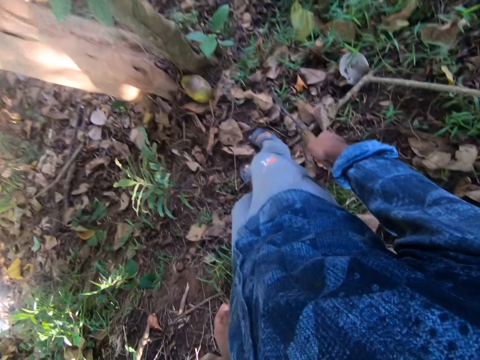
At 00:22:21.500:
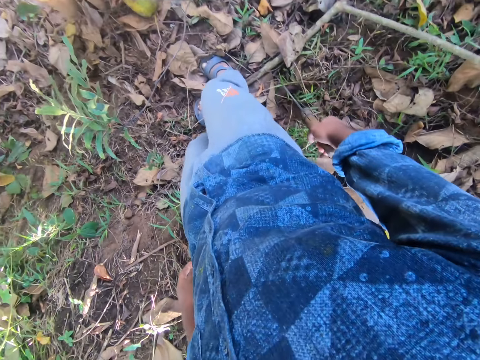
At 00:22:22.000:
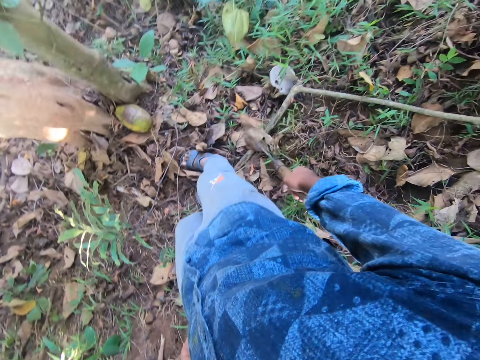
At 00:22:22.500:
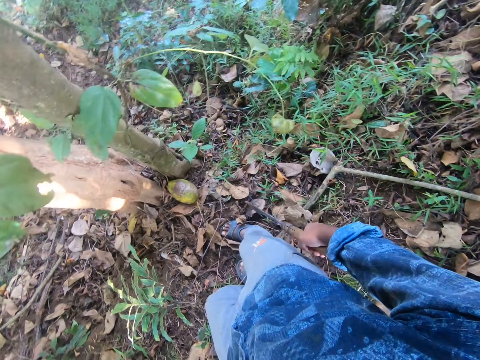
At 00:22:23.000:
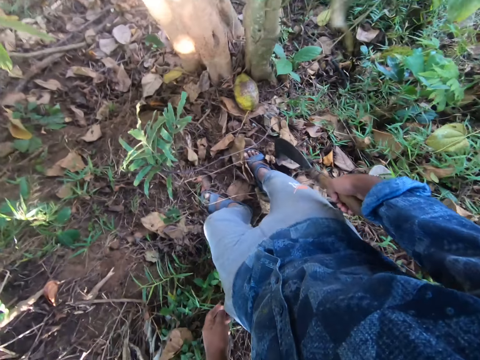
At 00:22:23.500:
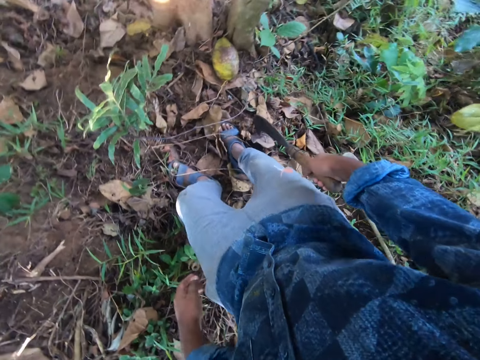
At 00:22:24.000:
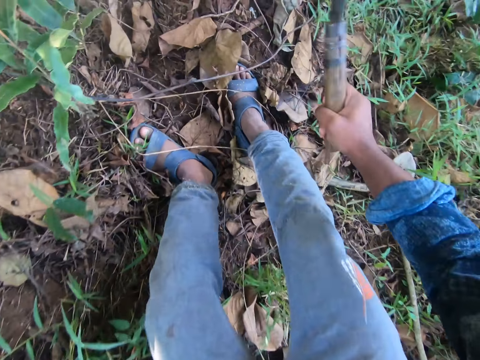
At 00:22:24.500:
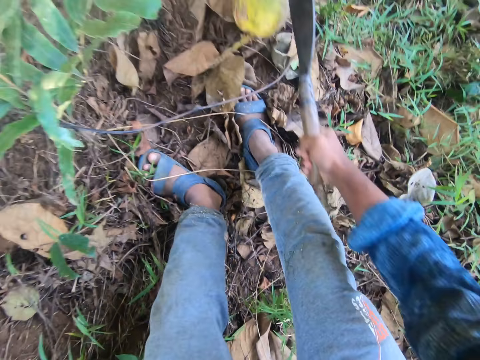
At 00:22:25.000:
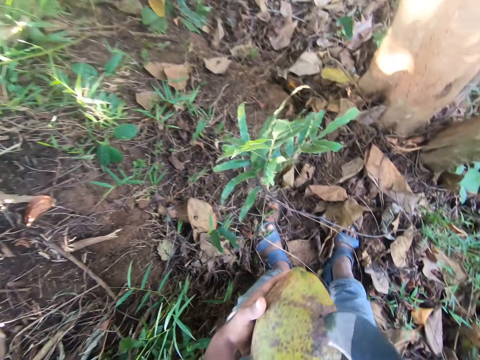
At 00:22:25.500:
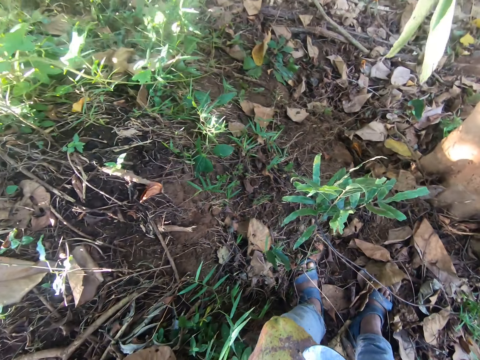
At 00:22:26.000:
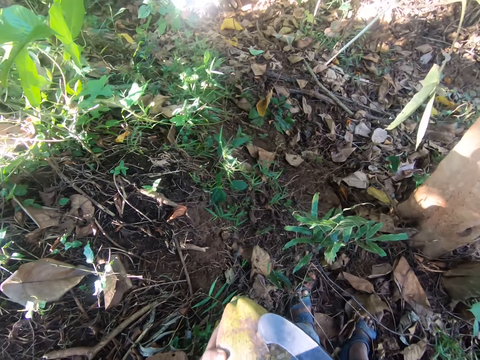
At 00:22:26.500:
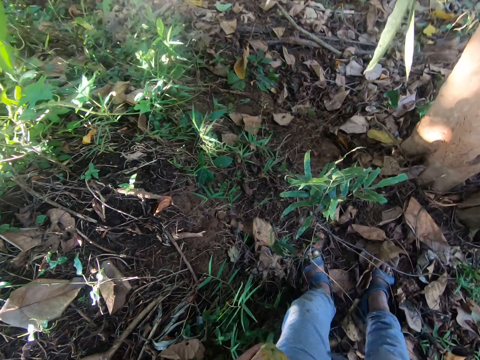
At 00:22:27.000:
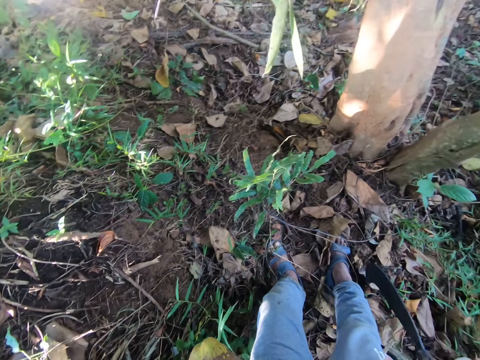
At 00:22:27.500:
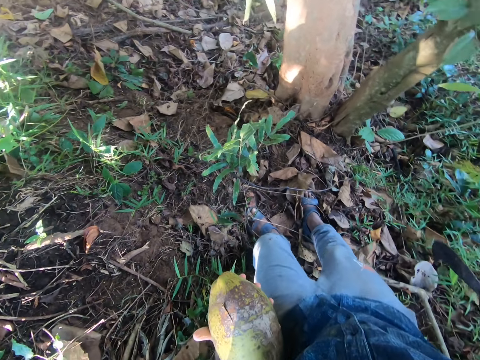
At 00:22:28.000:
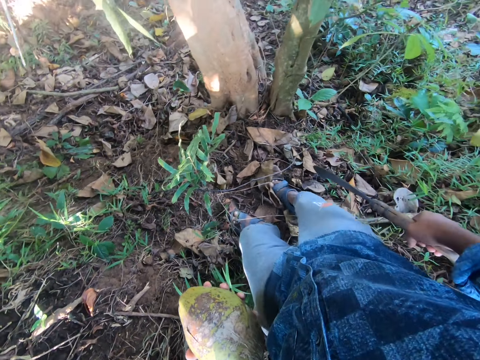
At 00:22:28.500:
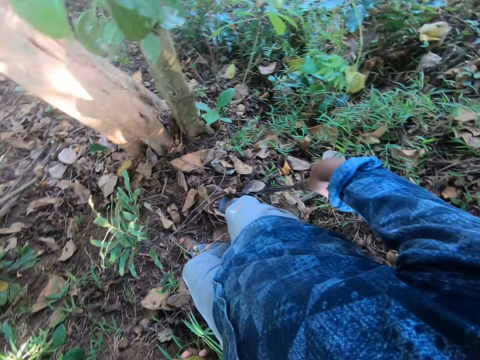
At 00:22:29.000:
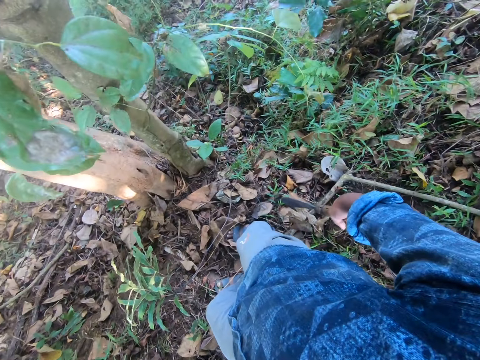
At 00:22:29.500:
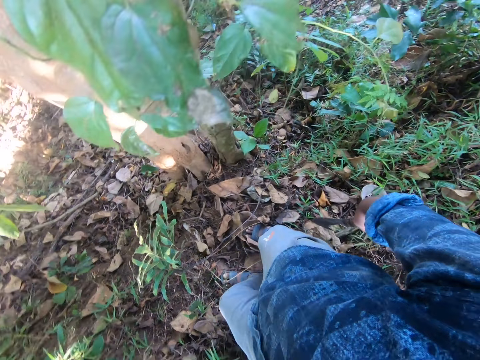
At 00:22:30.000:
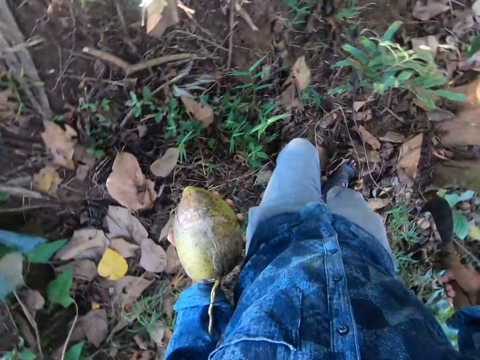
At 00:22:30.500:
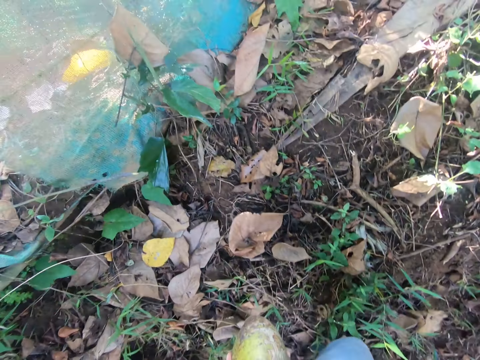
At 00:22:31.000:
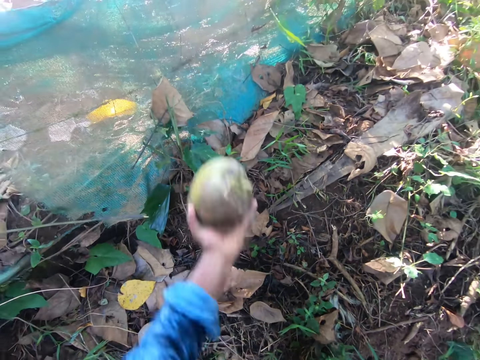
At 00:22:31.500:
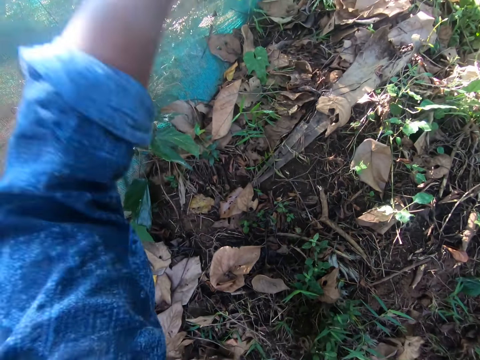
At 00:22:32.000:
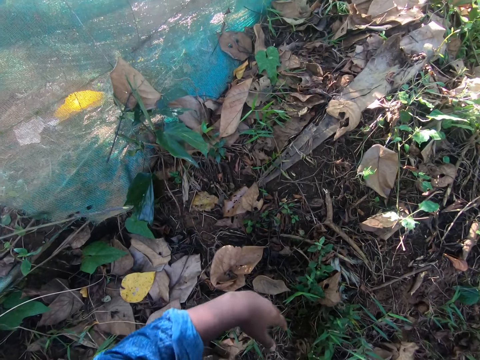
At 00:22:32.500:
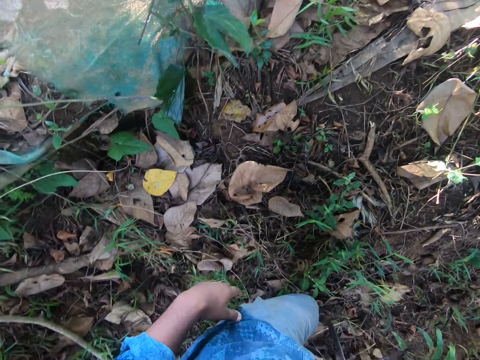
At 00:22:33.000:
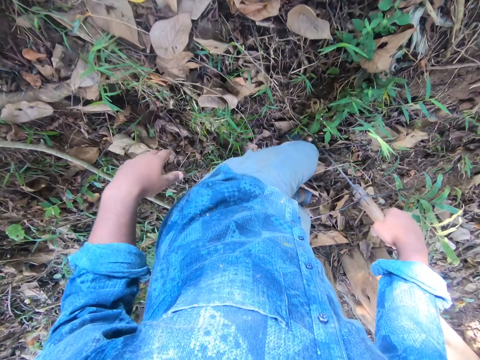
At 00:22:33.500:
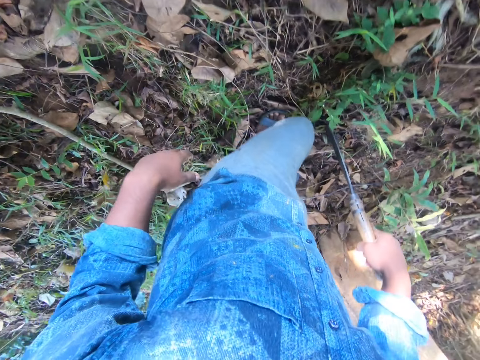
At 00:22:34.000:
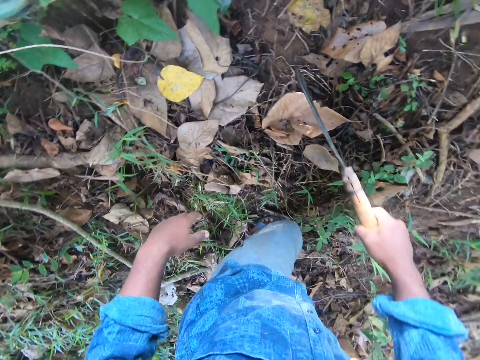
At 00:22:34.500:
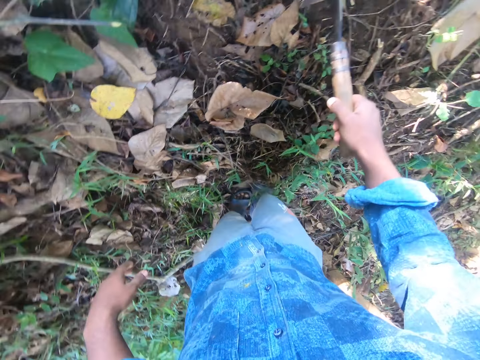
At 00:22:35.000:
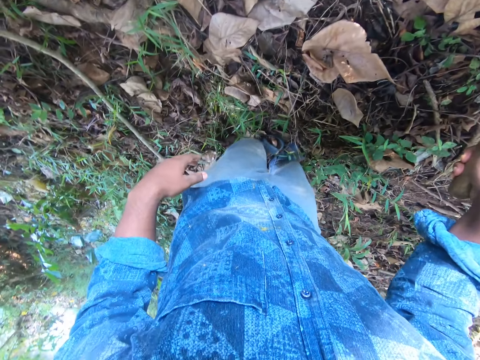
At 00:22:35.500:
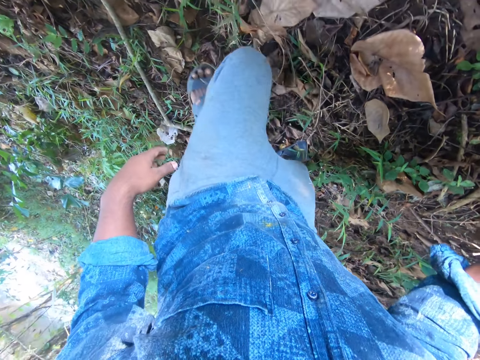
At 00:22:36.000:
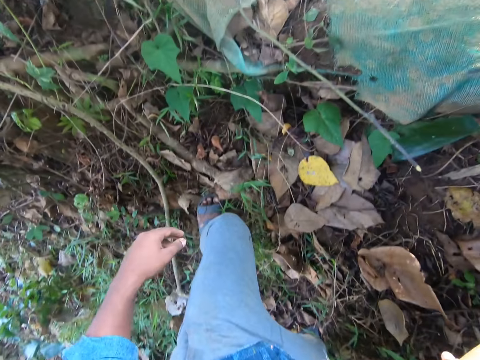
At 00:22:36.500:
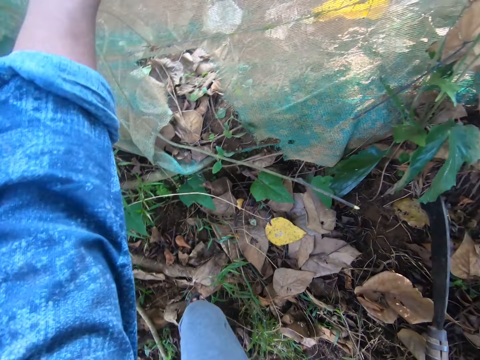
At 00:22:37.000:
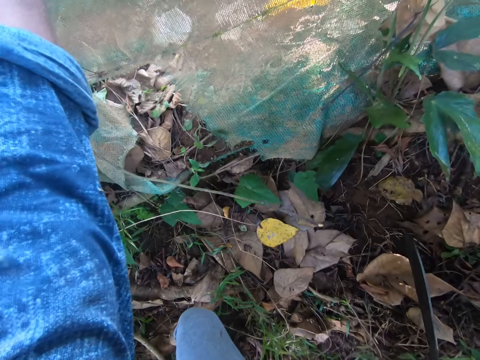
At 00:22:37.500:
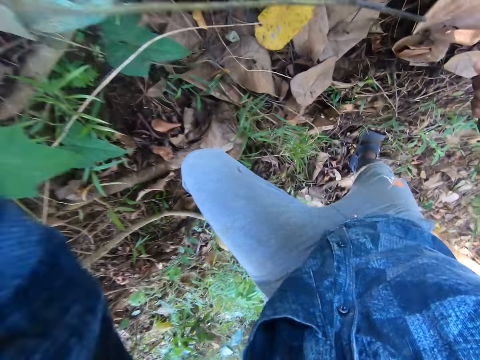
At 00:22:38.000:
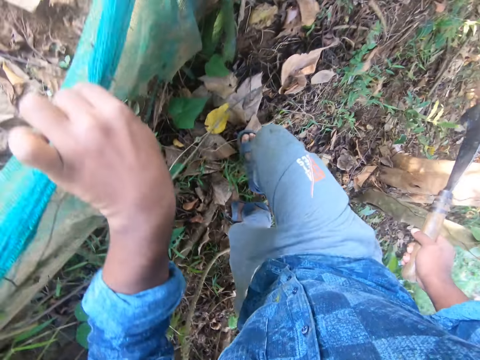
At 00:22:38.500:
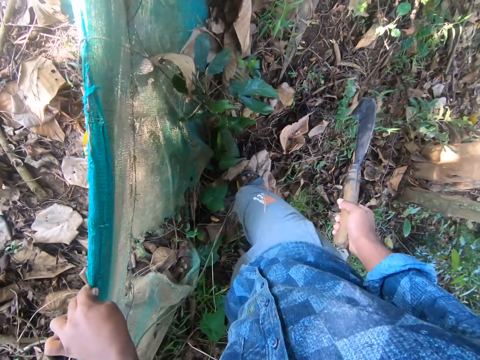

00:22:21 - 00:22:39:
The camera wearer picks up a coconut from the ground with the sickle in his right hand. He shifts the coconut to the left hand. He removes the coconut from the sickle in his right hand with his left hand. He looks around. He throws the coconut over the fence with his left hand. He looks around and walks around. He holds the fence with his left hand. He touches a net.

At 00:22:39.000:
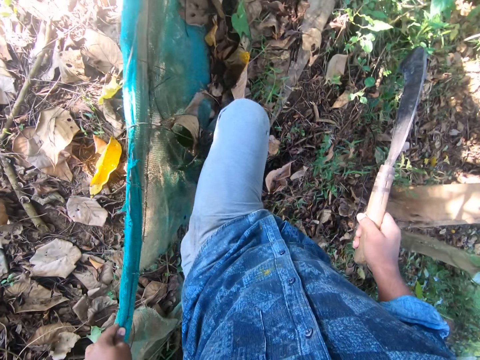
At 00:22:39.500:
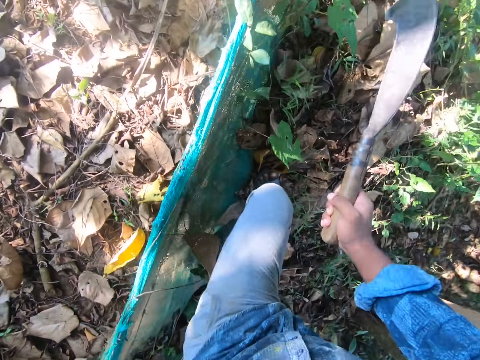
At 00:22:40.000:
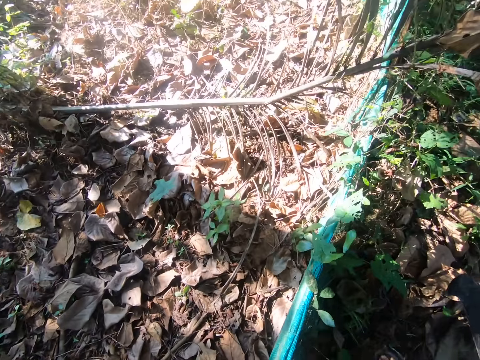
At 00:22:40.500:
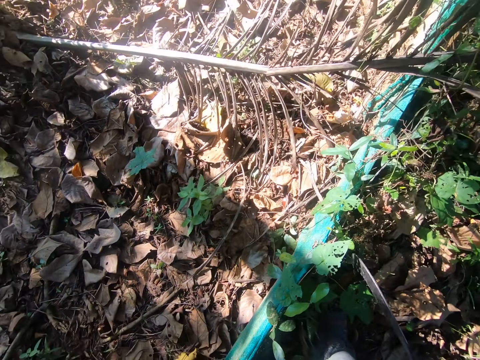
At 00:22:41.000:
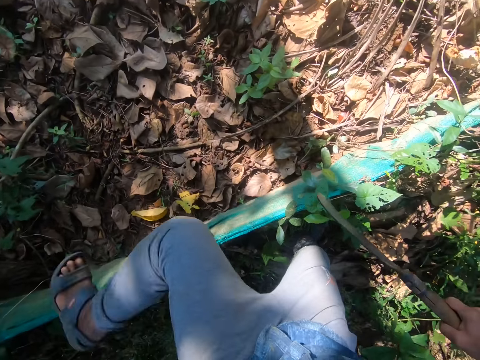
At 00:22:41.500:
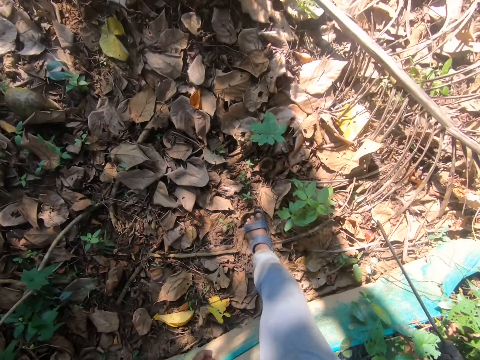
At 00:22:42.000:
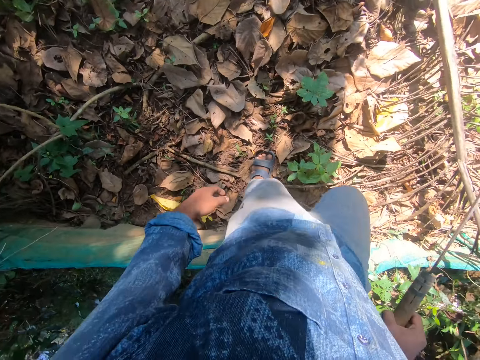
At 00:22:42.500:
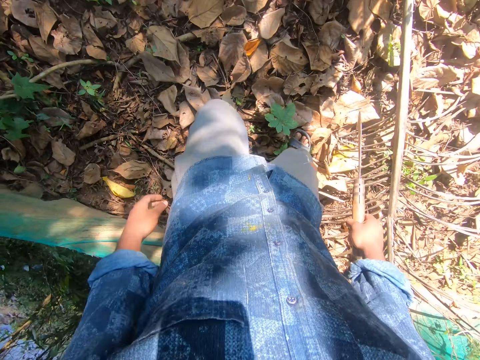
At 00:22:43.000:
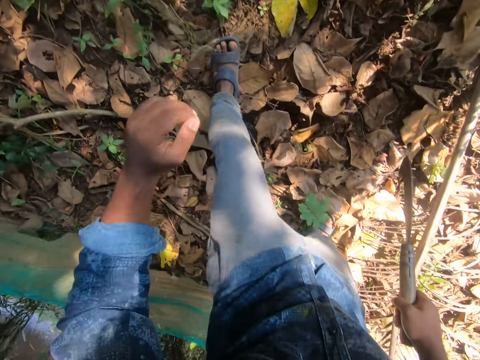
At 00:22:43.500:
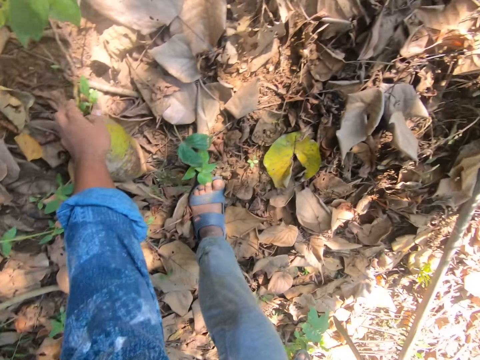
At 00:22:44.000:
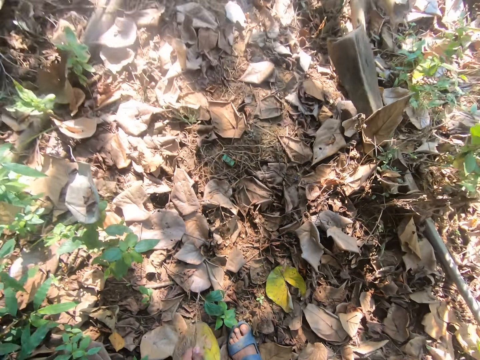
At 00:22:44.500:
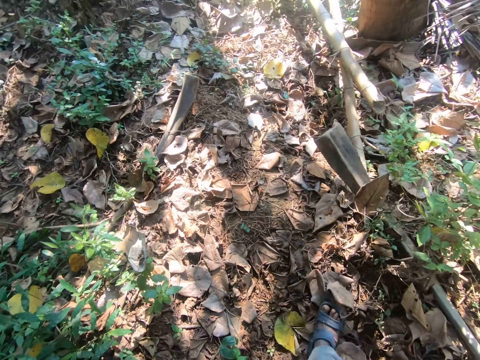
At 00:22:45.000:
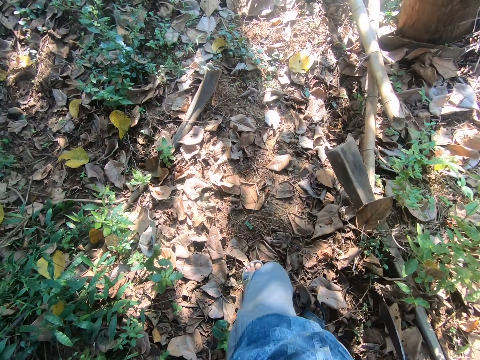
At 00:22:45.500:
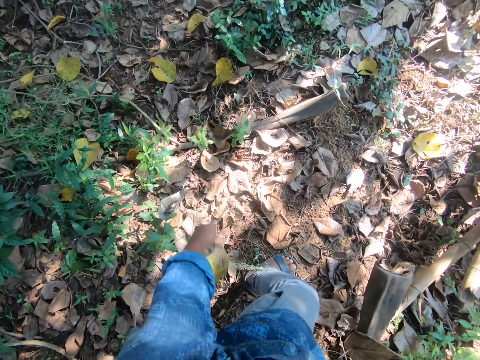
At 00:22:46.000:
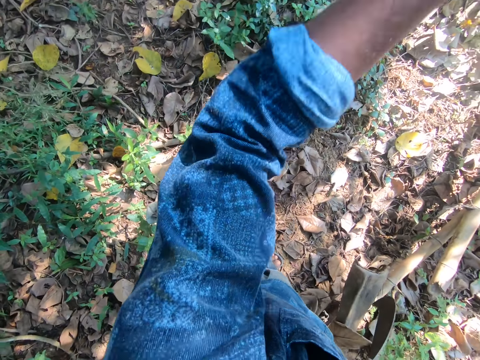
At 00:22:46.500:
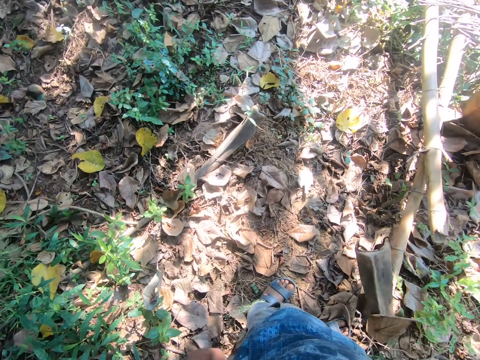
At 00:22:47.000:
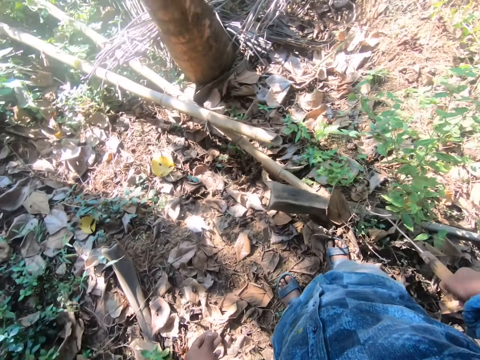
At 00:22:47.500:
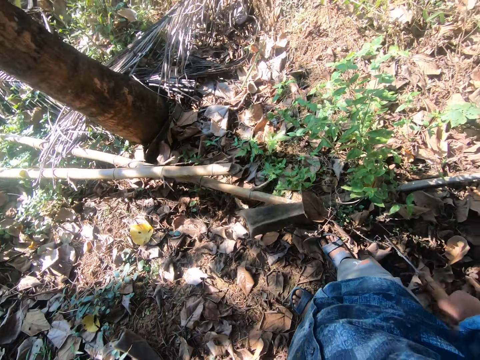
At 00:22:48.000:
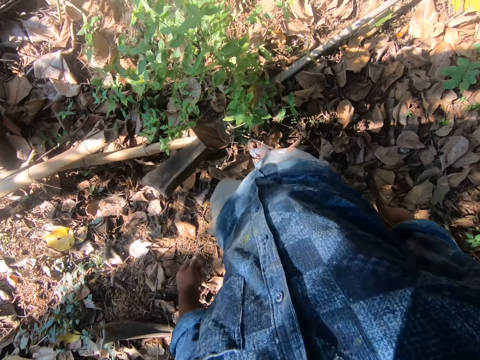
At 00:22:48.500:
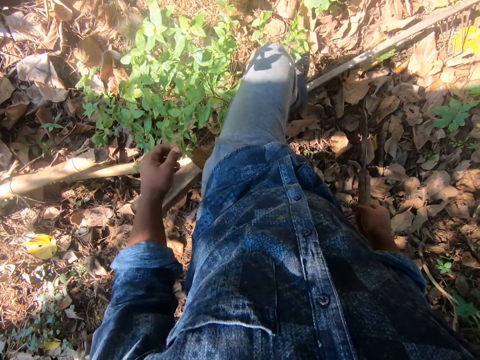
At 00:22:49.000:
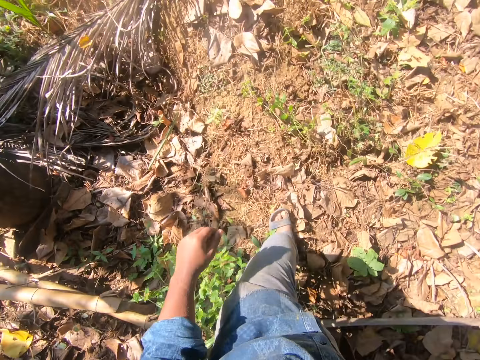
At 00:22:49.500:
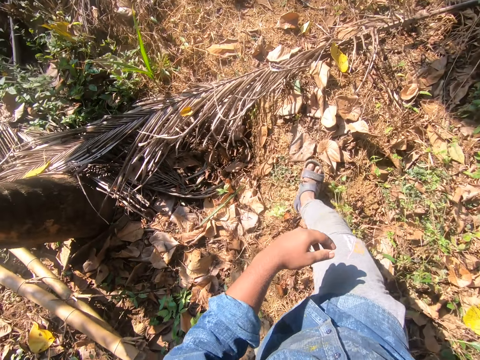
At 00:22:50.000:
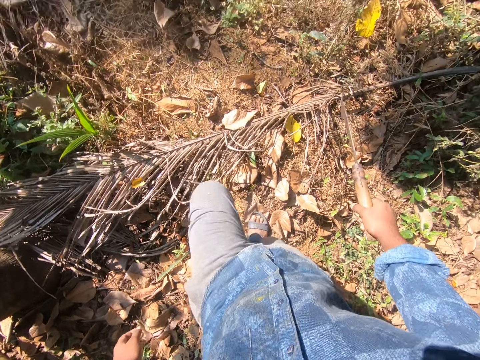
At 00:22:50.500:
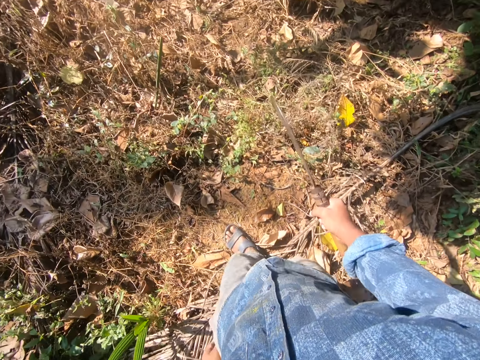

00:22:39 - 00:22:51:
The camera wearer walks around. He crosses the fence. He picks up a coconut from the ground with his left hand. He walks around and walks outside. He throws the coconut or pawpaw on the ground with his left hand. He walks further into the farm. He walks outside.
